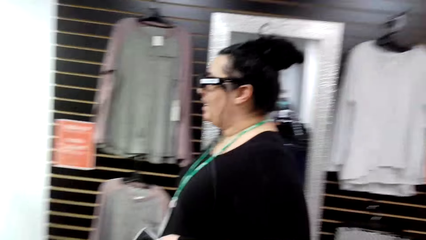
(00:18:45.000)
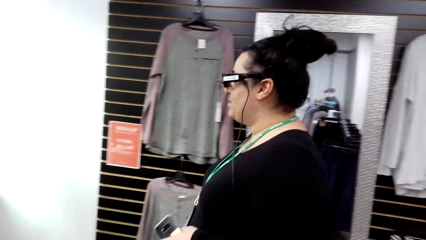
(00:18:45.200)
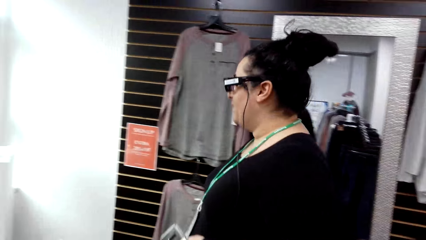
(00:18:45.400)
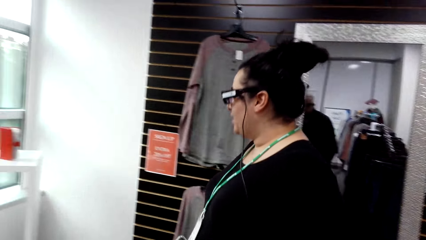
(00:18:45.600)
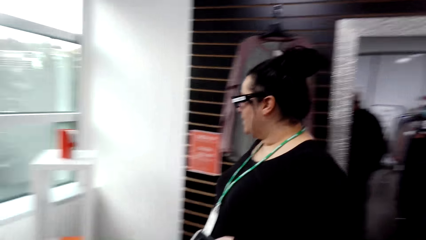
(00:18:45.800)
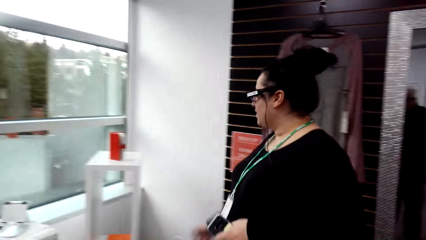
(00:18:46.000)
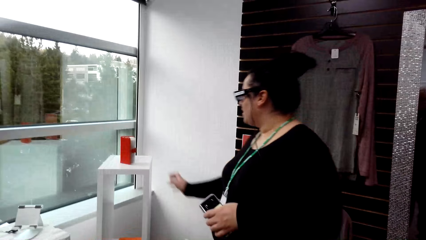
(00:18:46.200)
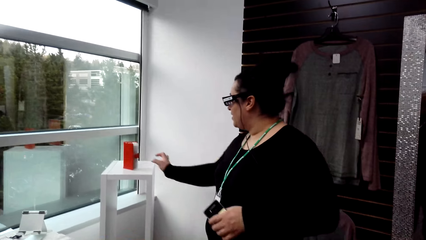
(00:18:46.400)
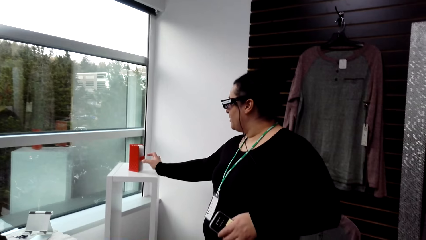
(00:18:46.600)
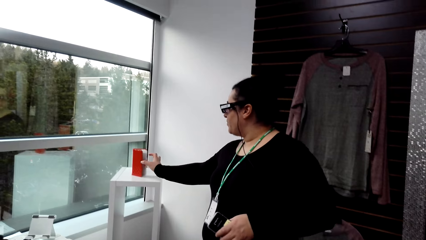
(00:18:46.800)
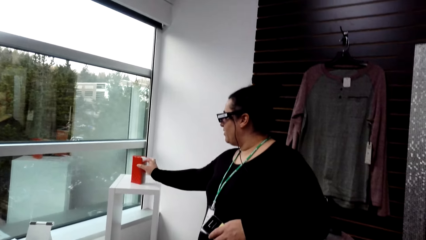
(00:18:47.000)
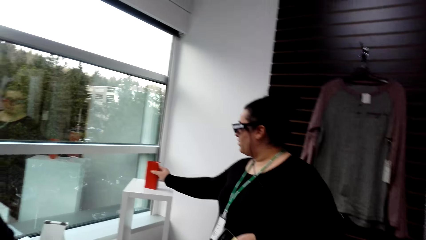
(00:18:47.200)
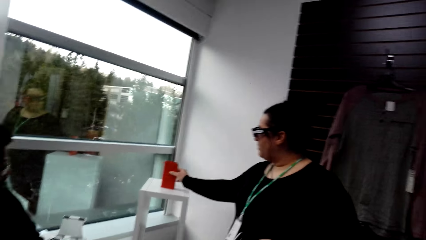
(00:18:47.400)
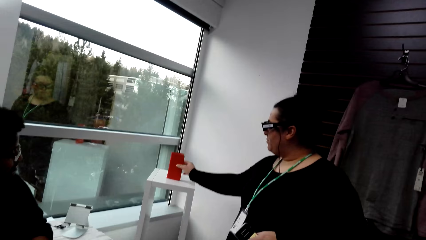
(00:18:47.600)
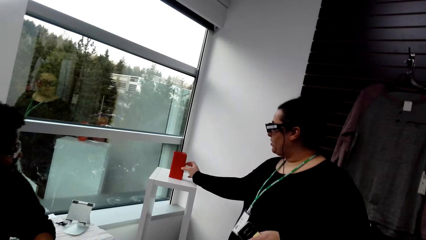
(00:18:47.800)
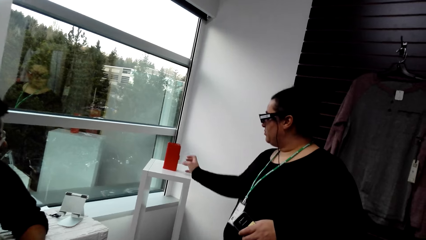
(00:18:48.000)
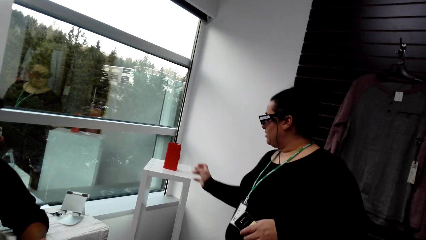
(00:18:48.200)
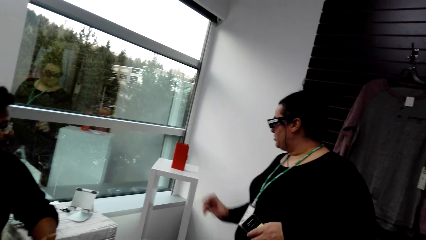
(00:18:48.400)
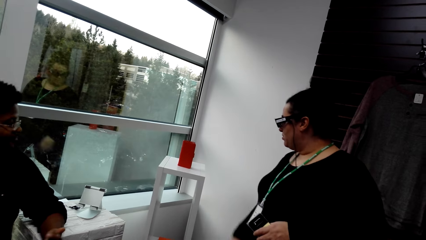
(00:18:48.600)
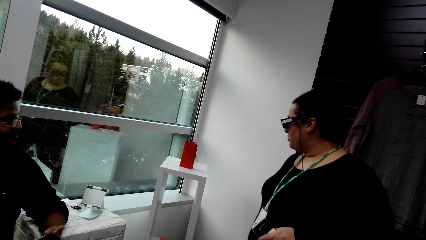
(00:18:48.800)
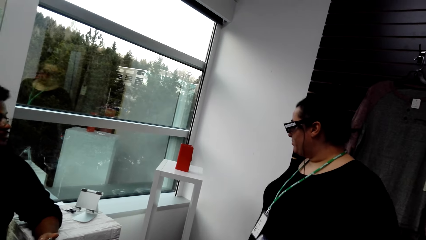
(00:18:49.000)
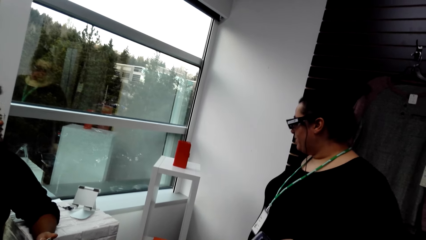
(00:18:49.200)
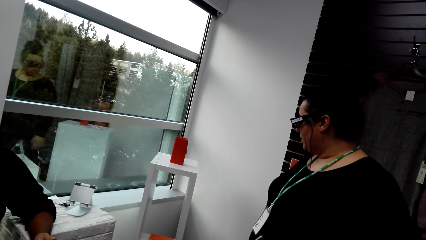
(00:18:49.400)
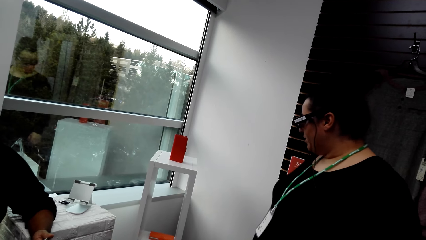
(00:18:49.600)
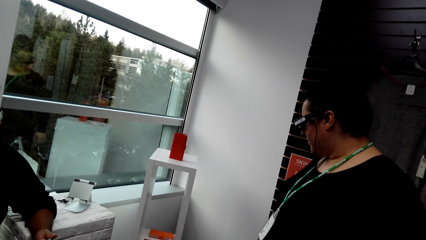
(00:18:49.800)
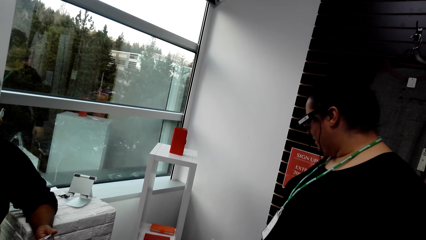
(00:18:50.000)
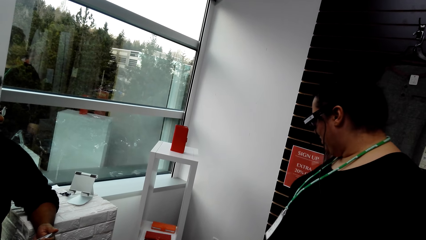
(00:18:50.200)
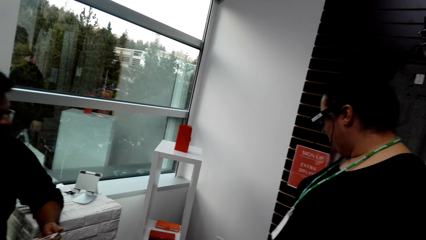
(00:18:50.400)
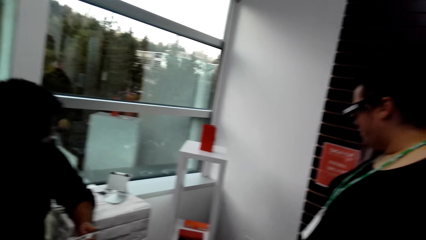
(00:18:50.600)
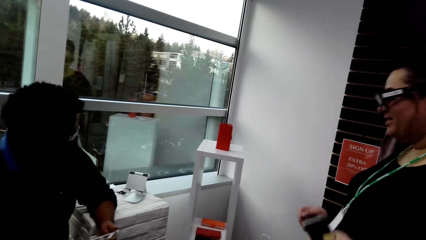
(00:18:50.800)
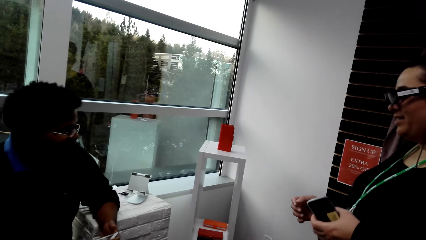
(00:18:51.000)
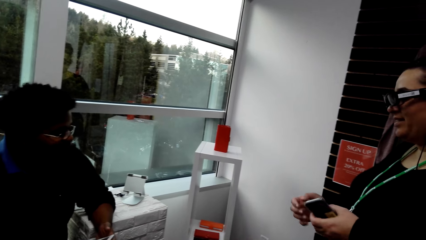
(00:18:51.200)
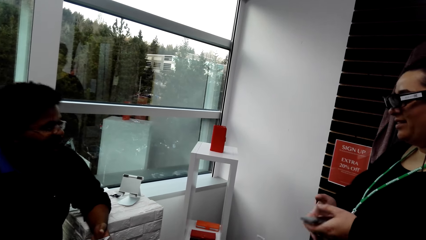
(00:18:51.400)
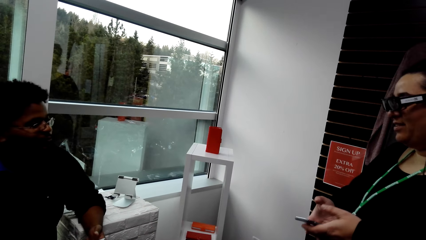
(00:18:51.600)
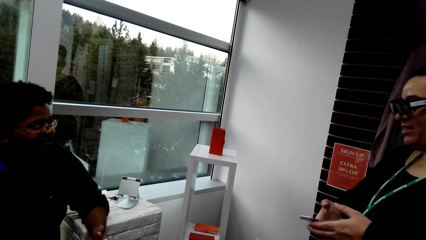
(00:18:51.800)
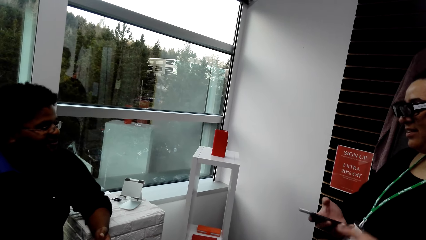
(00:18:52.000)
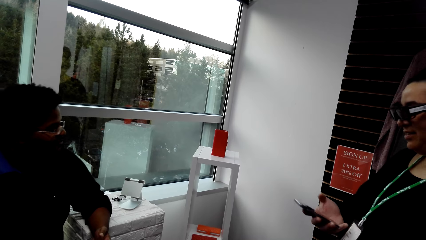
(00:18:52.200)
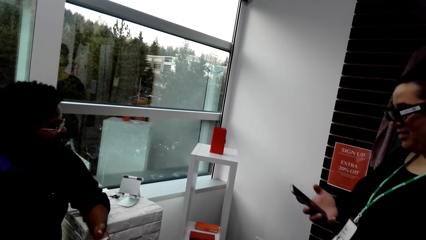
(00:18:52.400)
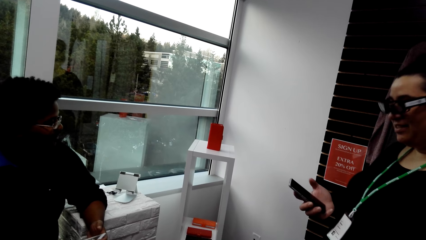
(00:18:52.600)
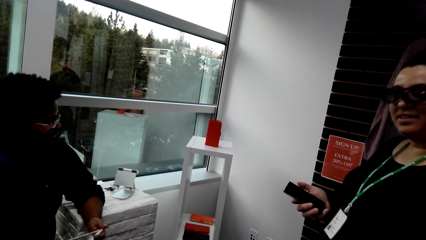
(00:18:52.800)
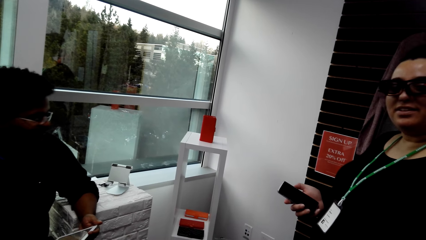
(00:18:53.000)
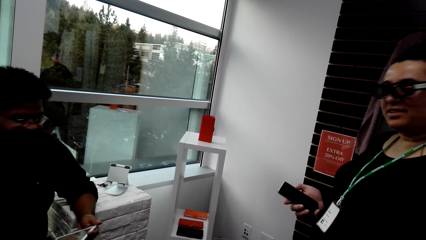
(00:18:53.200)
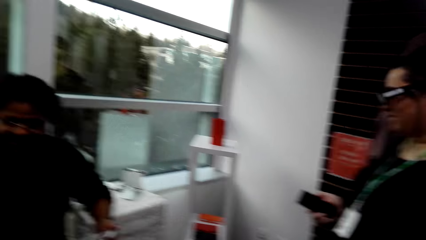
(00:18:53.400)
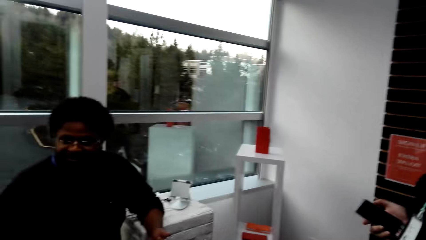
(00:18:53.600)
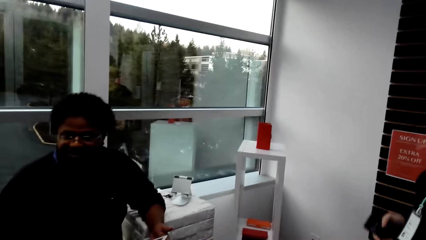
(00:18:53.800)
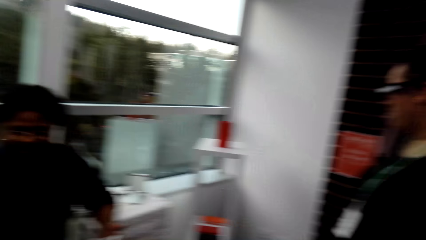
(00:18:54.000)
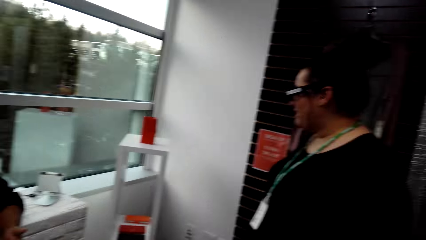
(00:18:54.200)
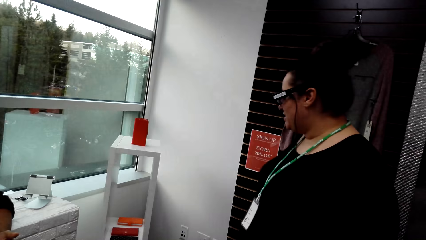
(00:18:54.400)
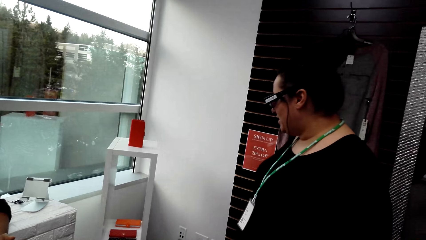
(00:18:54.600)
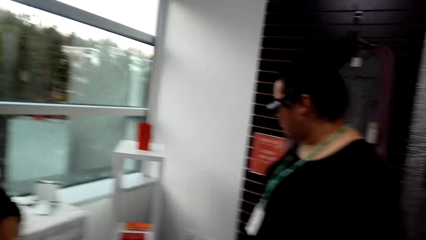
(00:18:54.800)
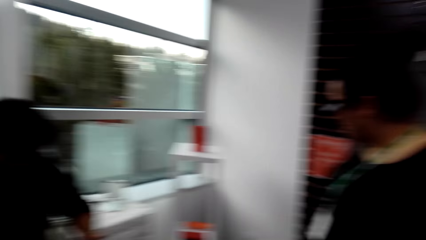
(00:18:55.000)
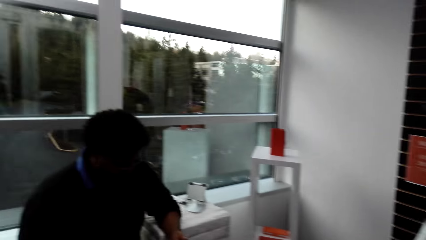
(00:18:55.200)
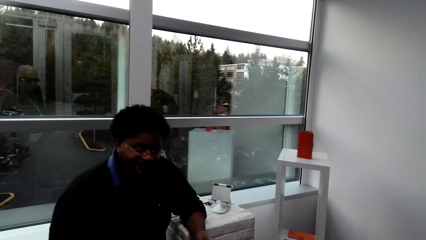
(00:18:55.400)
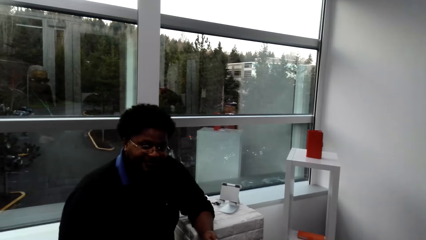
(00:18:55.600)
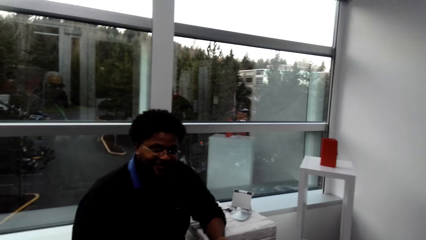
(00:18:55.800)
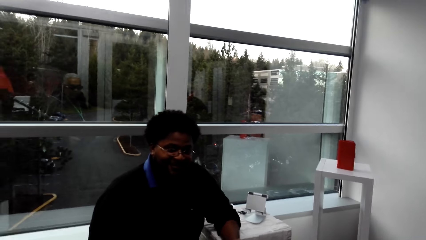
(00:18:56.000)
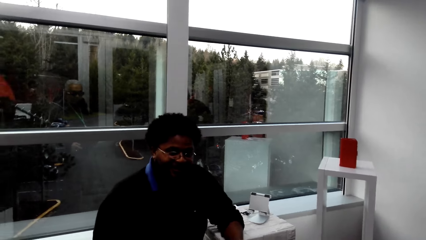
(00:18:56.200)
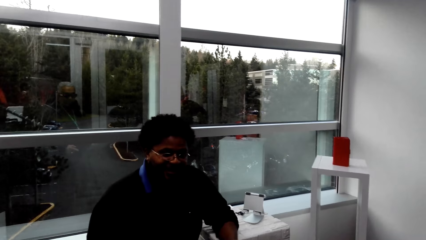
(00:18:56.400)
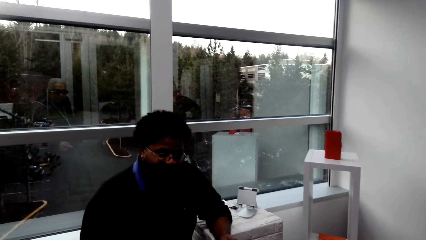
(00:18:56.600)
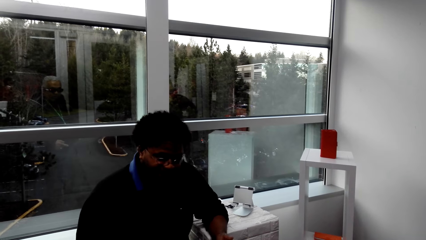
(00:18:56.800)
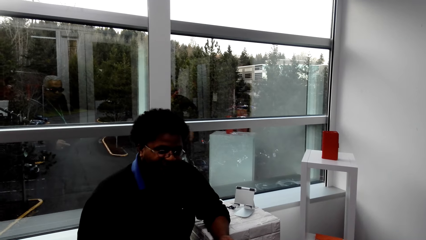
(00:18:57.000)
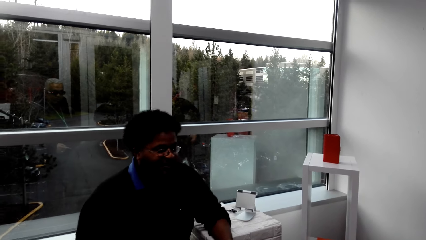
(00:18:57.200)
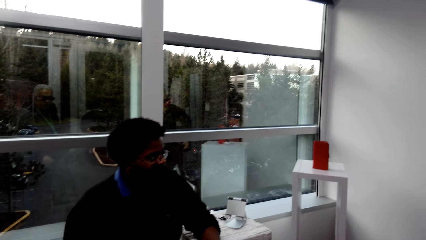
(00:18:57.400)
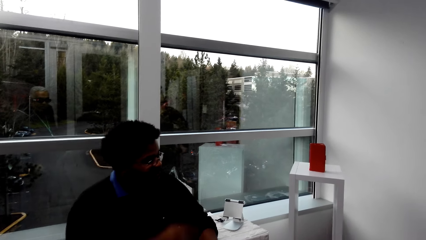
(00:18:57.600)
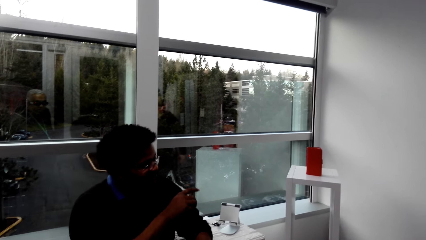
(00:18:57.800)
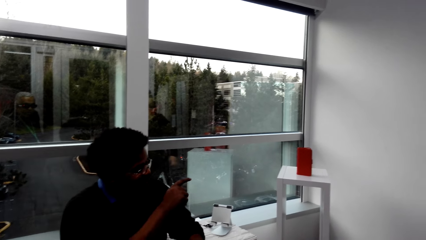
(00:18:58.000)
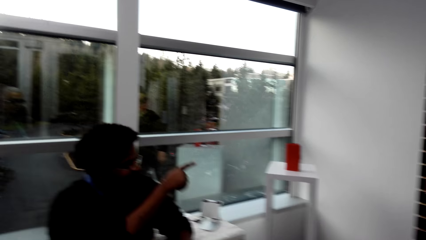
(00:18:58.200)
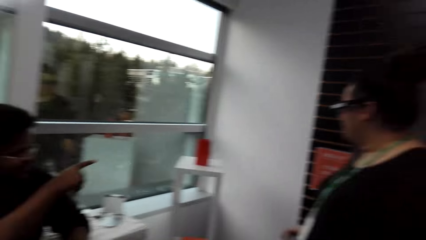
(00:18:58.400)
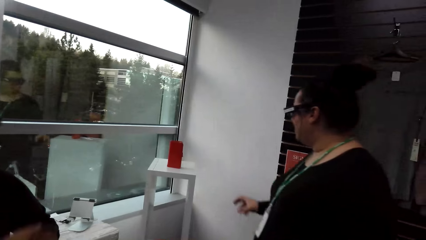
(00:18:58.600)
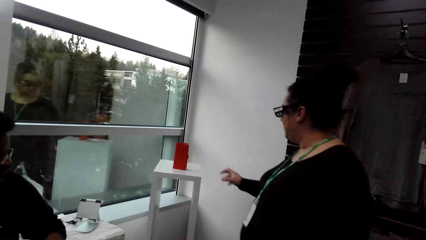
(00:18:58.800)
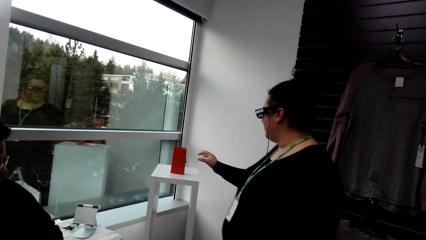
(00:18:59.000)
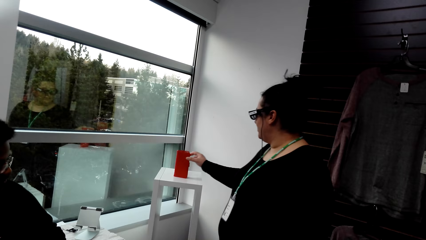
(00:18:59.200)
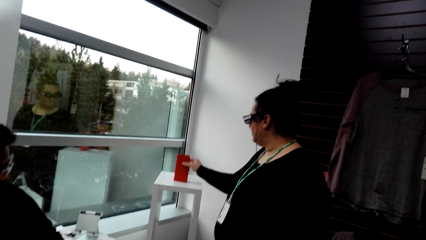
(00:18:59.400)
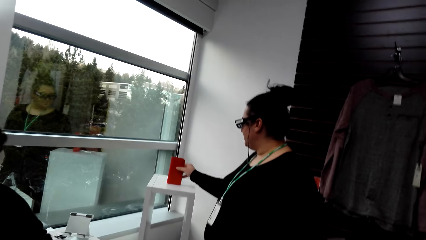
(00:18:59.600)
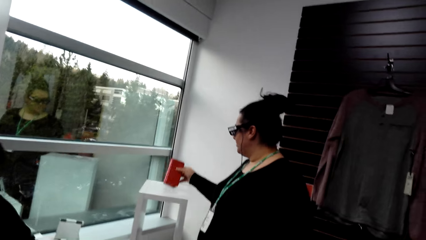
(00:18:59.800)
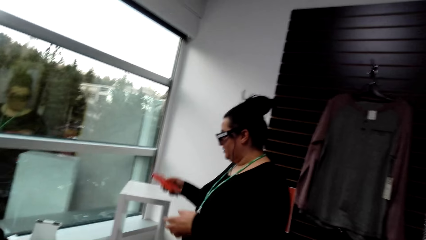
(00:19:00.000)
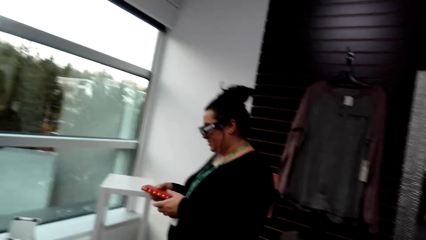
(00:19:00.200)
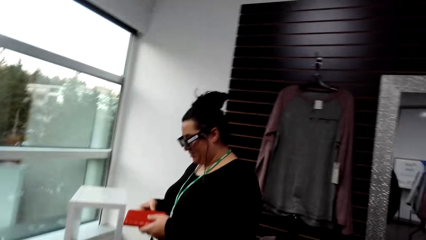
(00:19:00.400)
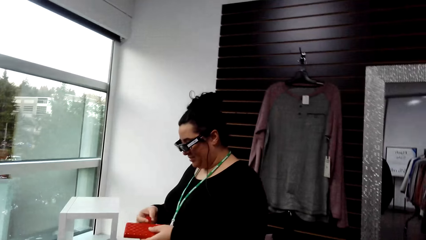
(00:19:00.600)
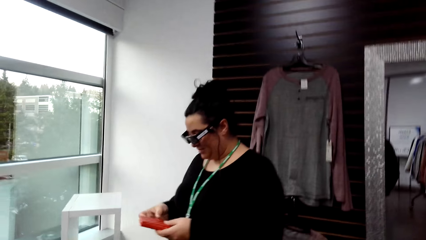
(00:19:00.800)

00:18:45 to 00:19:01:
A woman touches a phone case. She puts the phone on the right hand. She takes the phone case.
